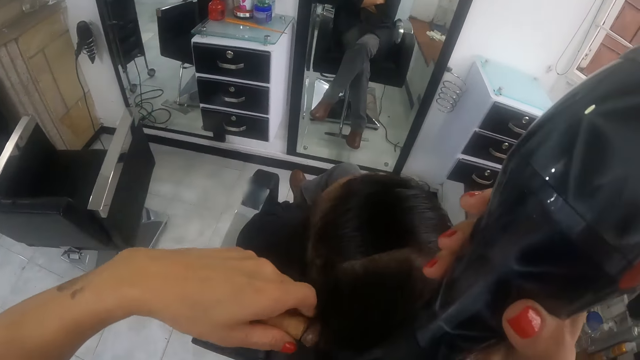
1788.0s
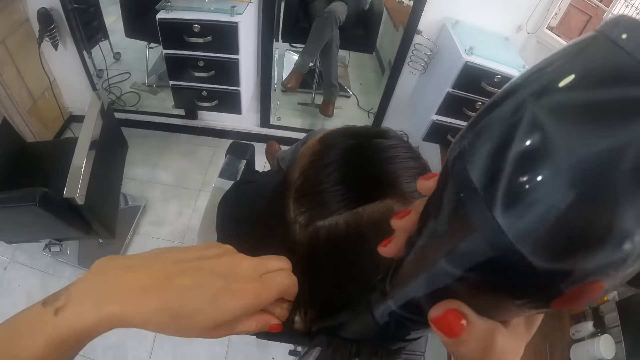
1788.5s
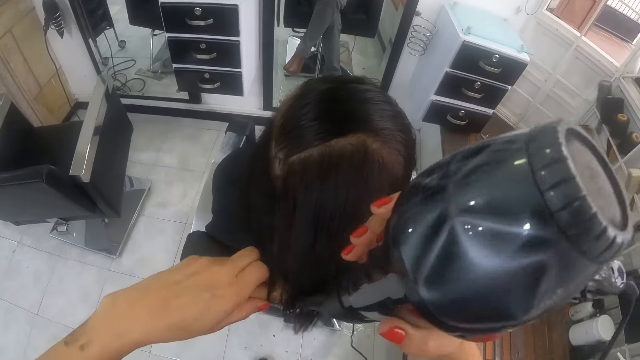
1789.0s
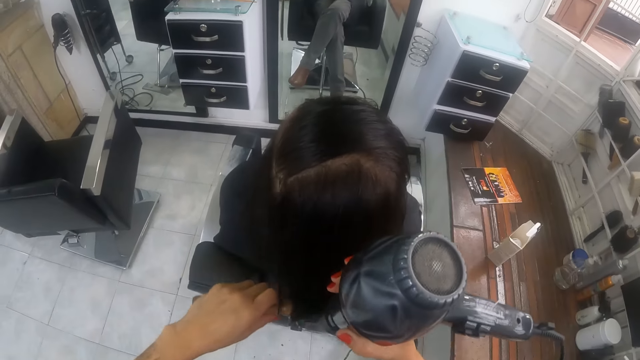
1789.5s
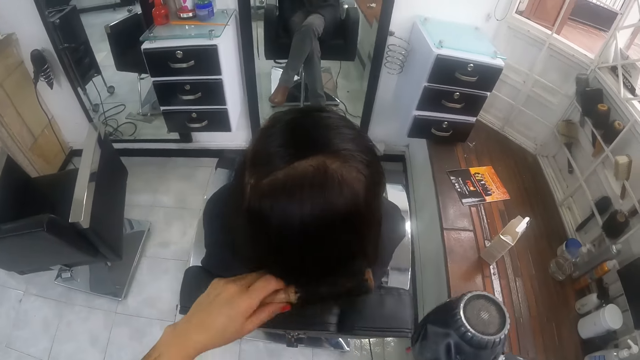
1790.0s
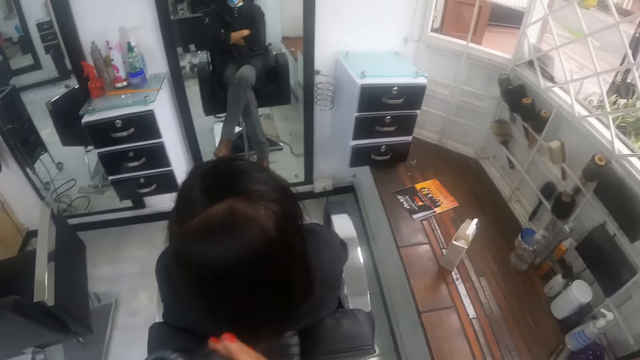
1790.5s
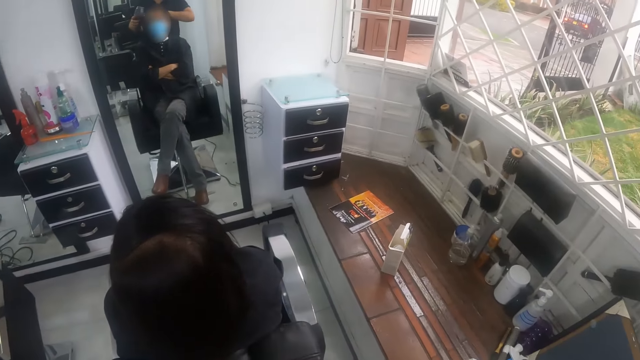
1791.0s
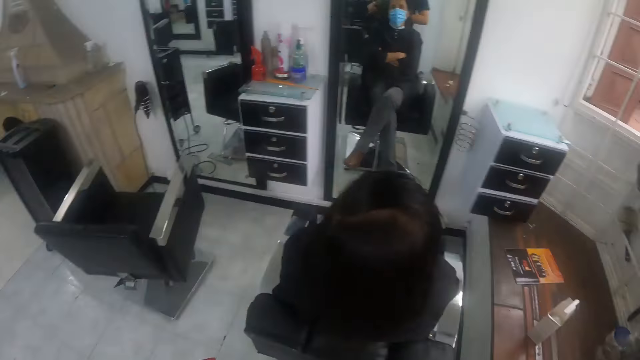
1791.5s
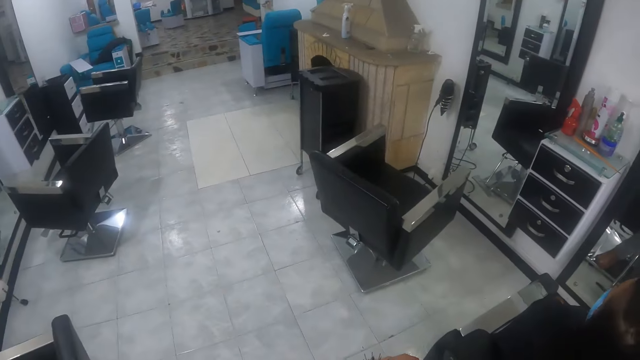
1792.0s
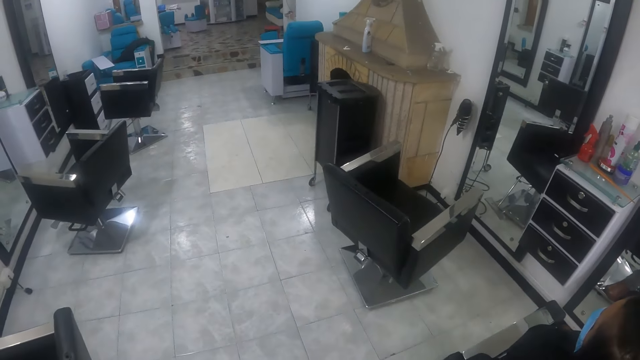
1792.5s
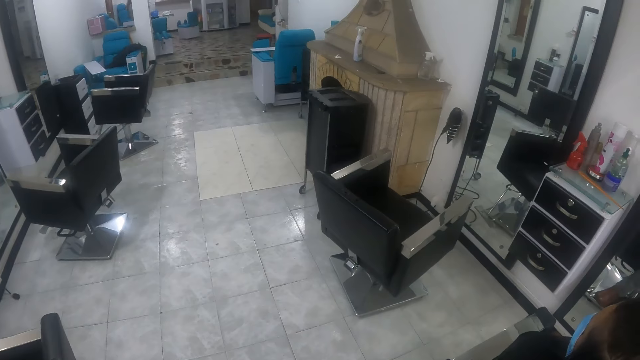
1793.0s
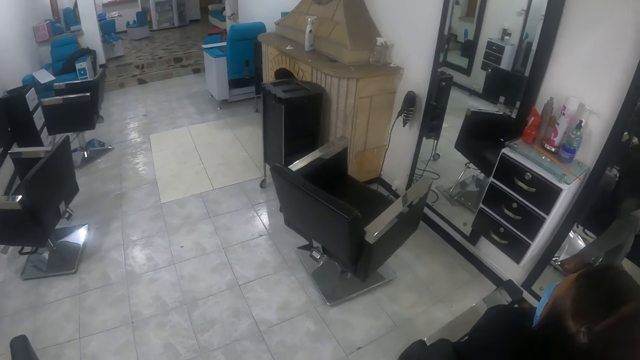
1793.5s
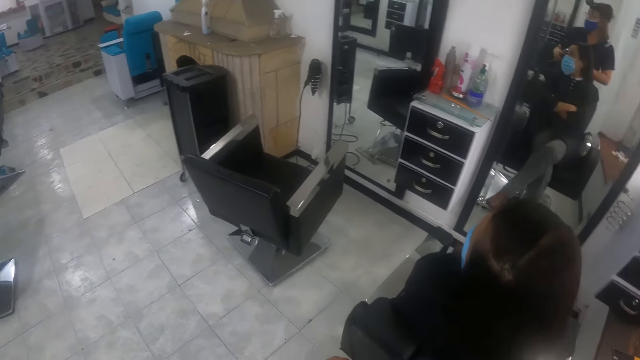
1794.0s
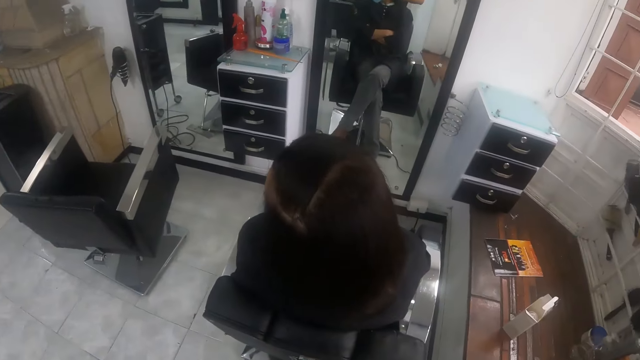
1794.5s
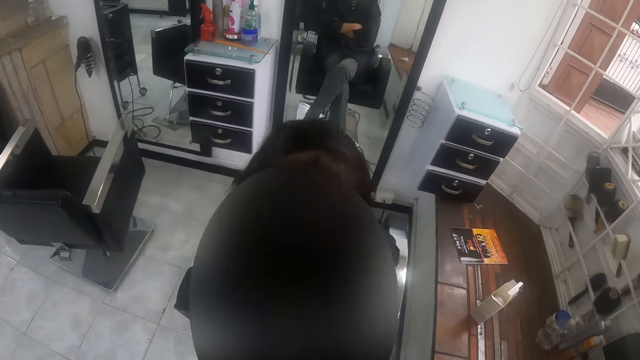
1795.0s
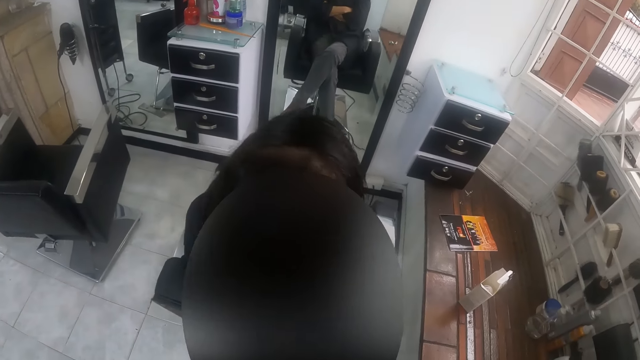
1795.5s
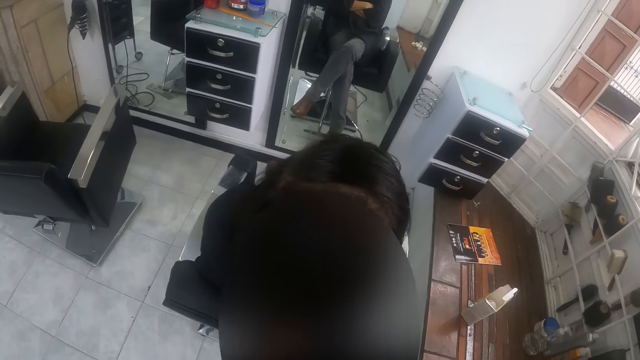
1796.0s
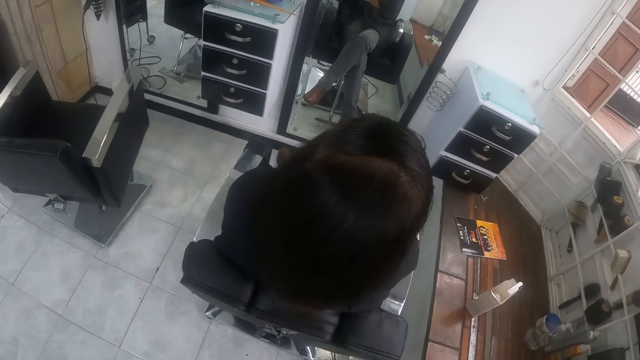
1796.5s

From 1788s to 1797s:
The camera wearer uses the hair dryer in her right hand on the portion of the hair of the man. She brushes the hair of the man with the round brush in her left hand. She stops blow drying the man.

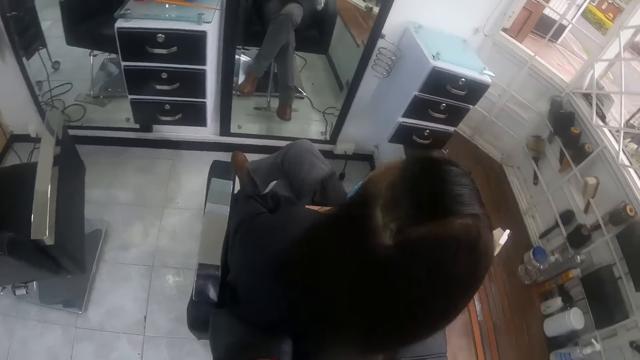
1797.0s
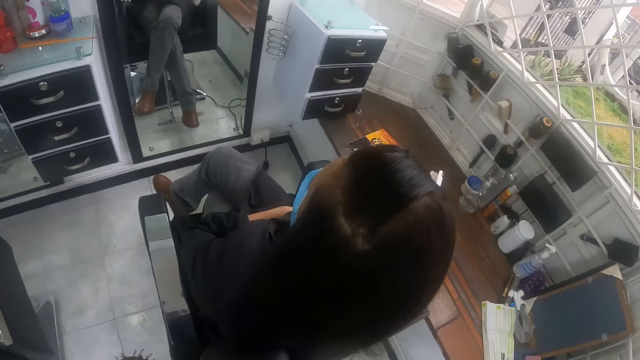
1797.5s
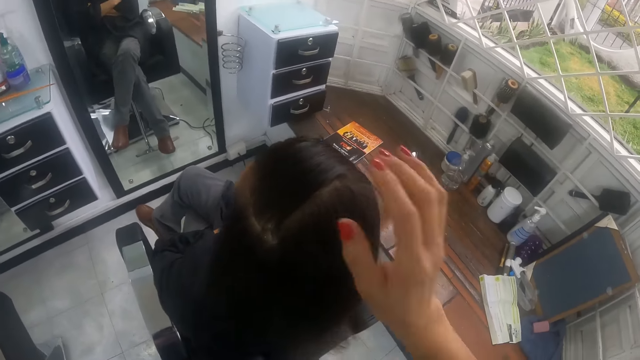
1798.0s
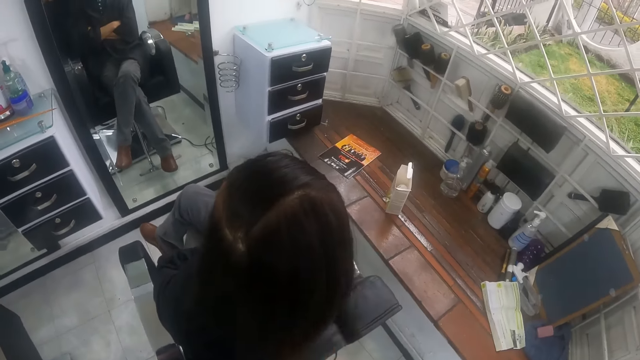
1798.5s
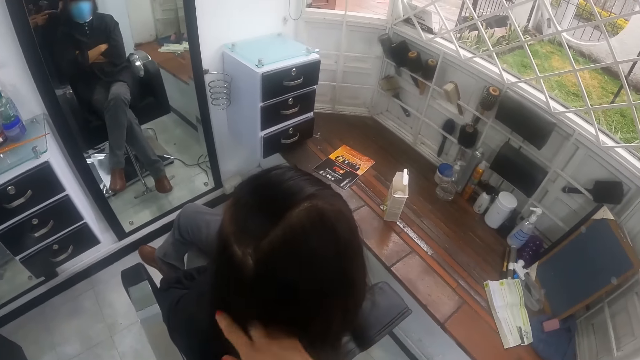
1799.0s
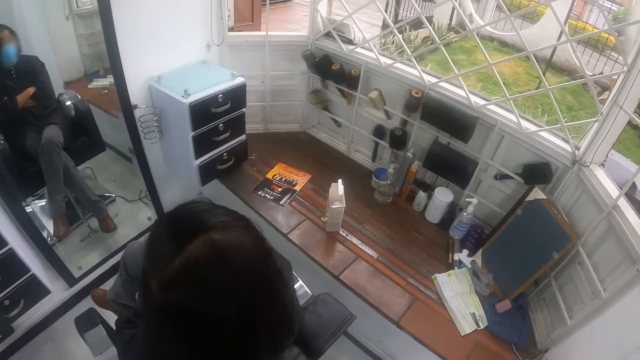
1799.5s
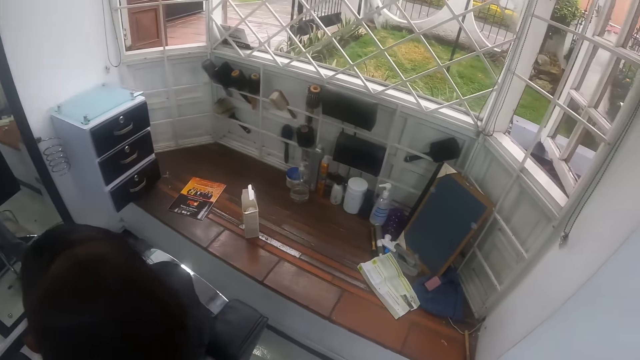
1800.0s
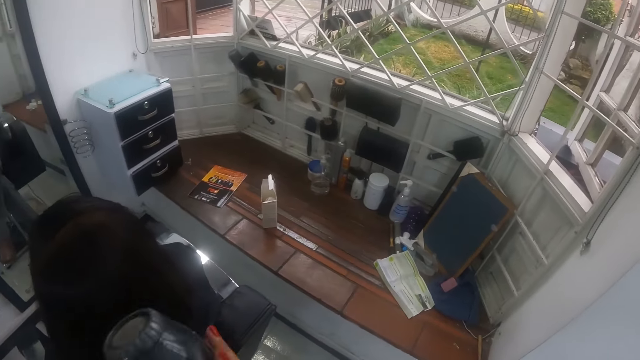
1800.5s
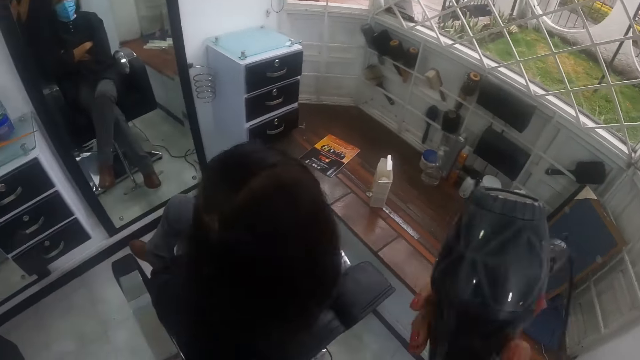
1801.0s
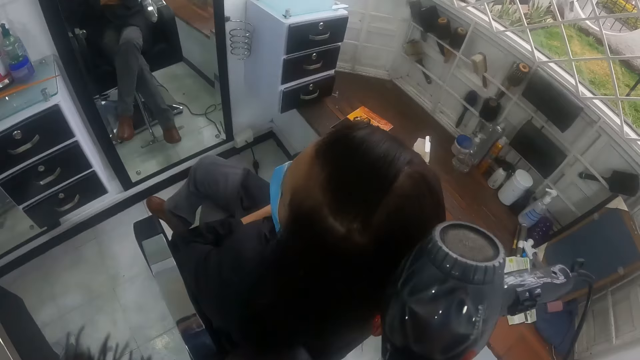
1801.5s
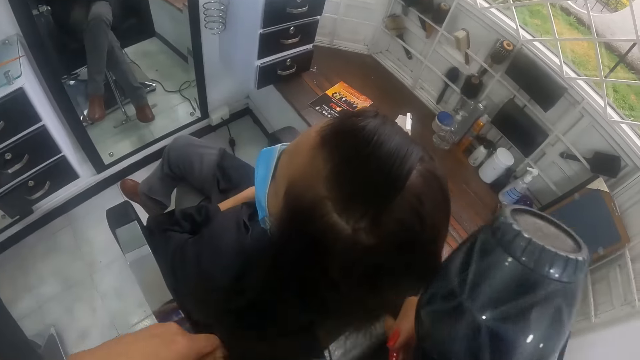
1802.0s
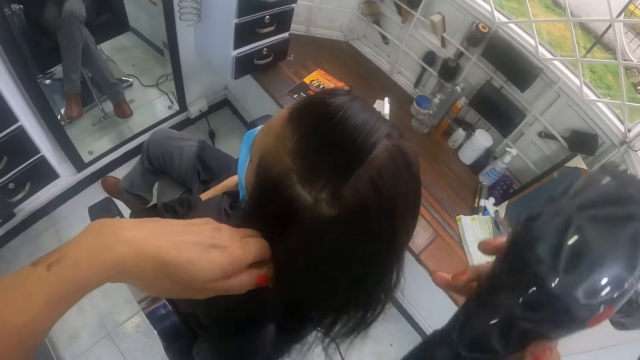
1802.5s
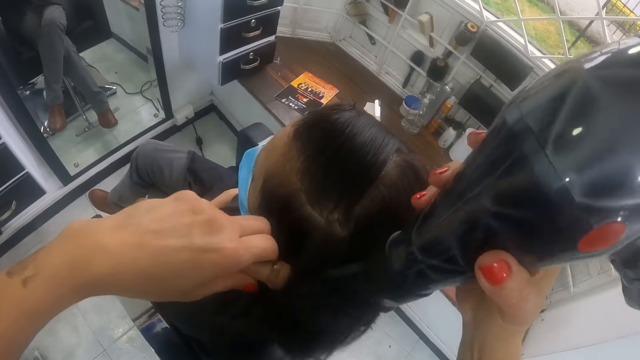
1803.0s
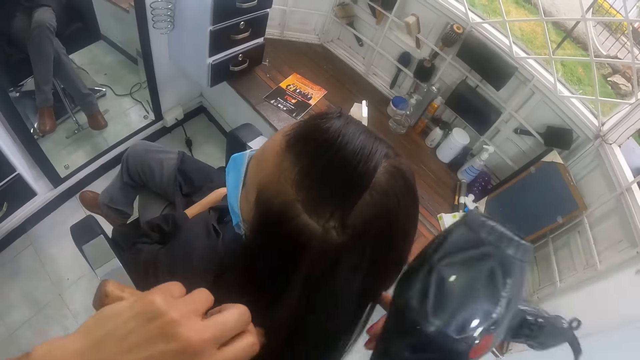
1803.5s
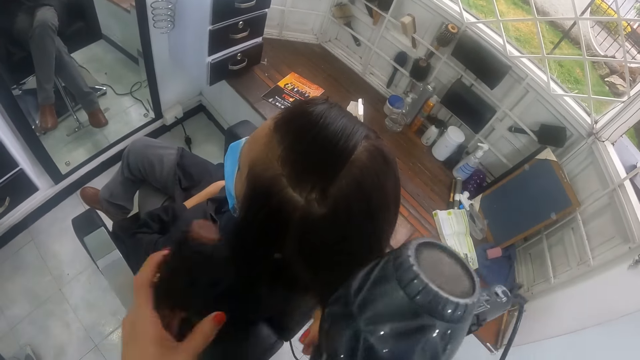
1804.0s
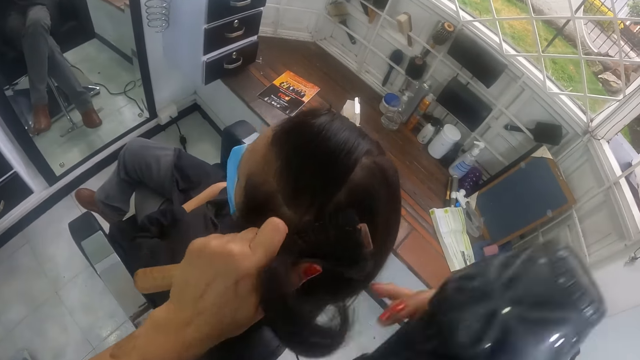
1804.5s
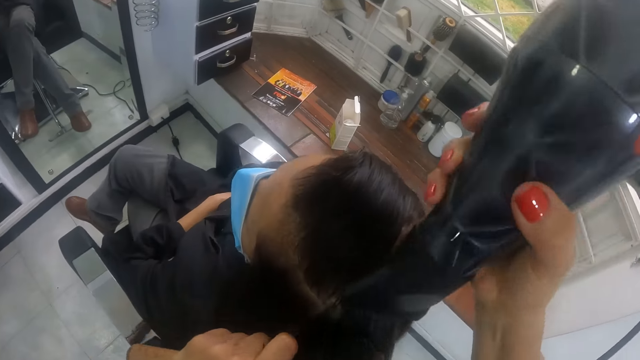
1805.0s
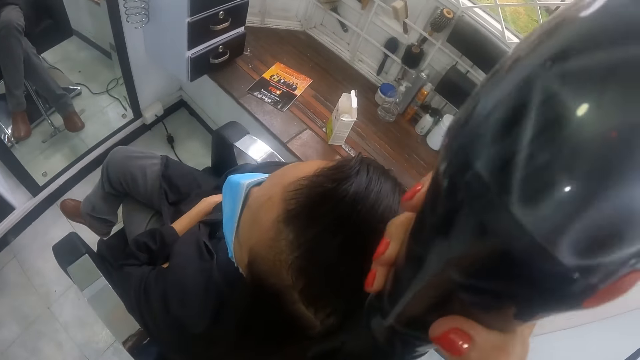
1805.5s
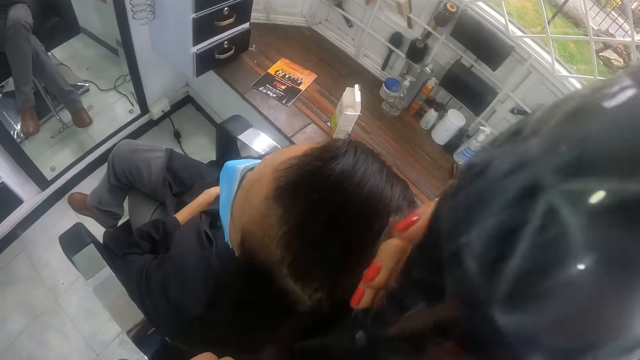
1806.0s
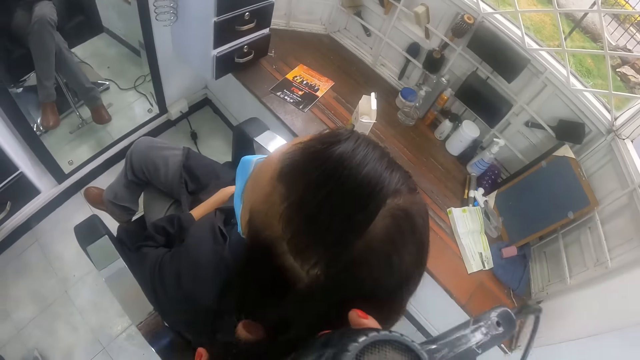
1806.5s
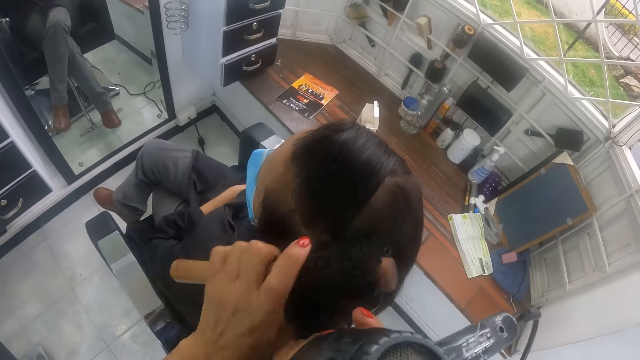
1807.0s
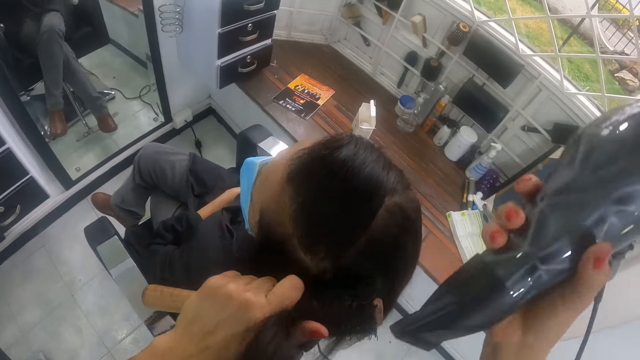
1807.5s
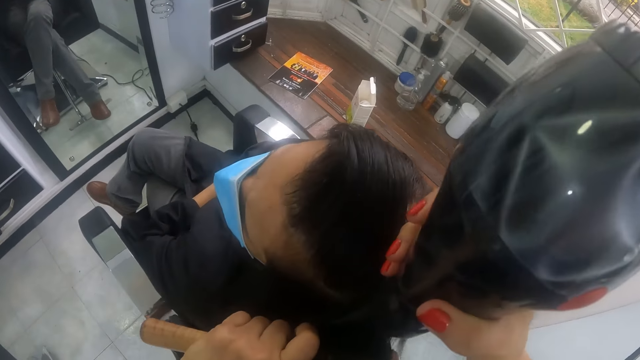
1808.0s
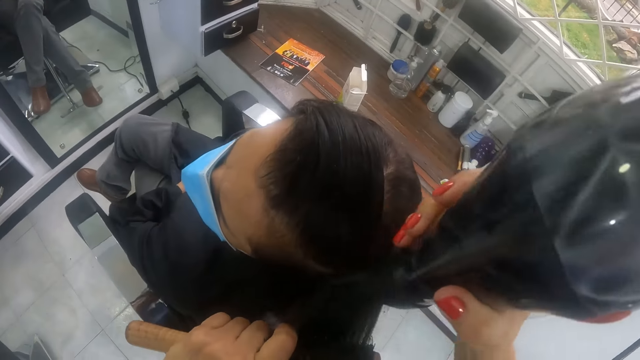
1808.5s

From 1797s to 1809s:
The camera wearer strokes the hair of the man with her right hand. She pulls a portion of the hair of the man with her right hand. She straightens the portion of the hair of the man from her right hand with the round brush in her left hand. She uses the hair dryer in her right hand on the portion of the hair of the man. She pulls the portion of the hair of the man from the round brush in her left hand with her right hand. She straightens the portion of the hair of the man from her right hand with the round brush in her left hand. She uses the hair dryer in her right hand on the portion of the hair of the man. She pulls the portion of the hair of the man from the round brush in her left hand with her right hand. She straightens the portion of the hair of the man from her right hand with the round brush in her left hand. She uses the hair dryer in her right hand on the portion of the hair of the man.
